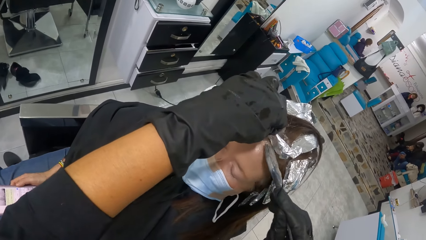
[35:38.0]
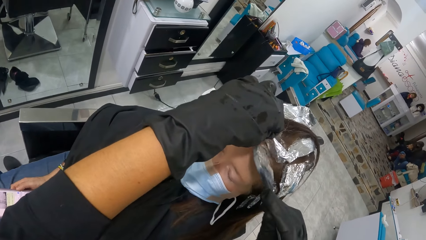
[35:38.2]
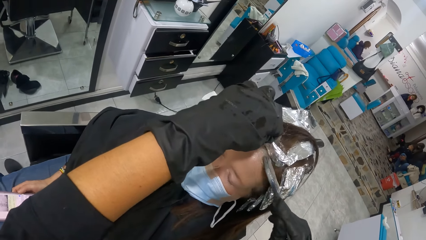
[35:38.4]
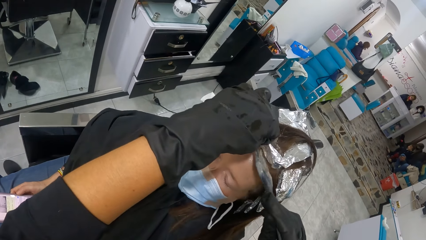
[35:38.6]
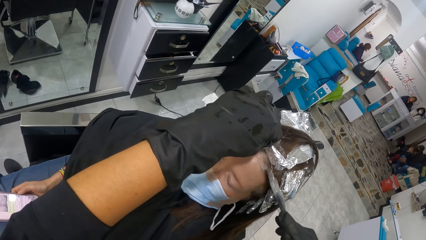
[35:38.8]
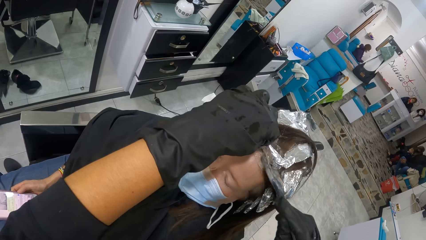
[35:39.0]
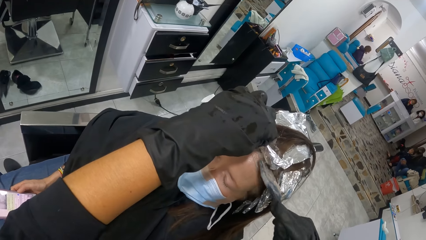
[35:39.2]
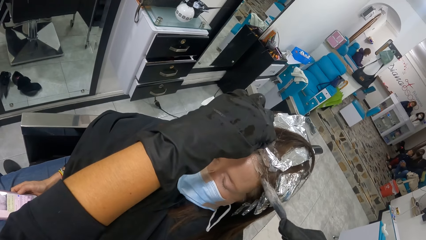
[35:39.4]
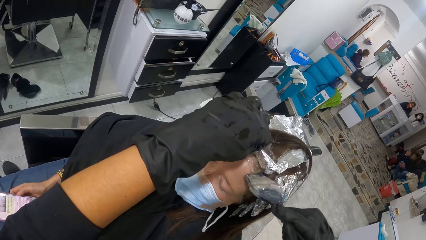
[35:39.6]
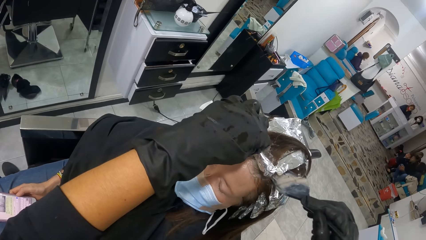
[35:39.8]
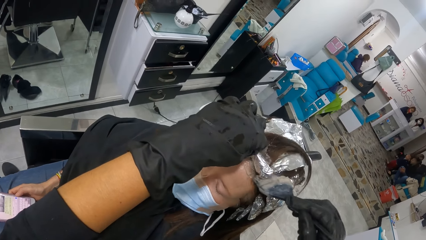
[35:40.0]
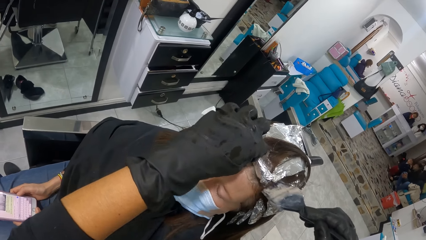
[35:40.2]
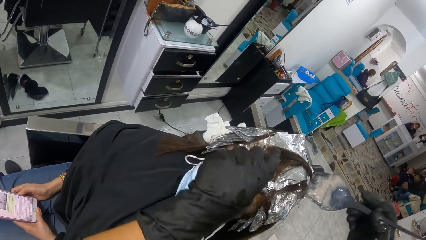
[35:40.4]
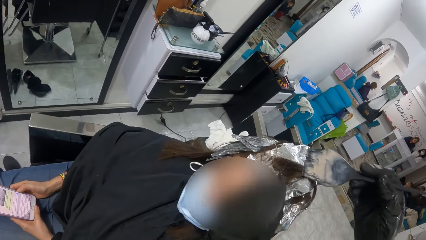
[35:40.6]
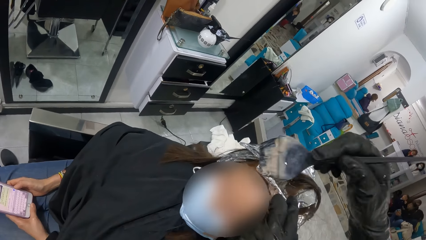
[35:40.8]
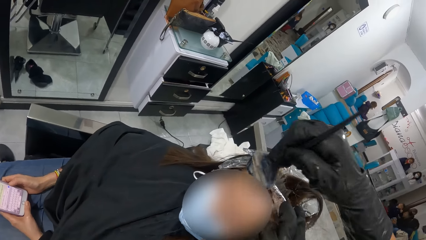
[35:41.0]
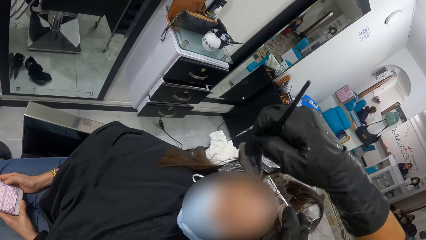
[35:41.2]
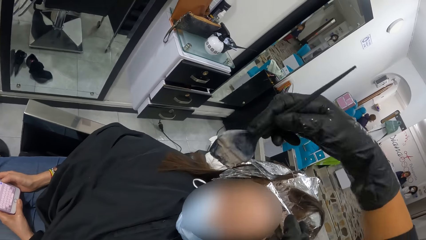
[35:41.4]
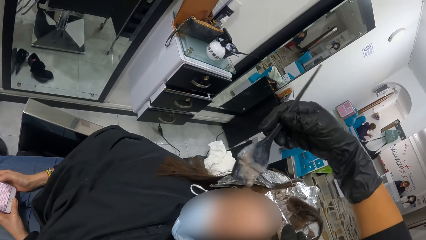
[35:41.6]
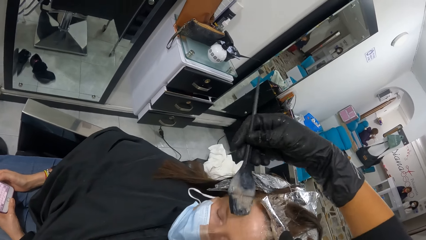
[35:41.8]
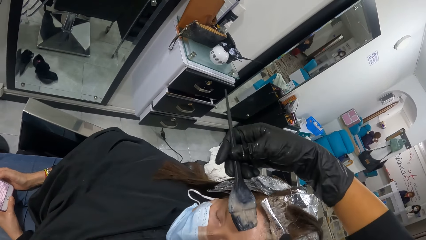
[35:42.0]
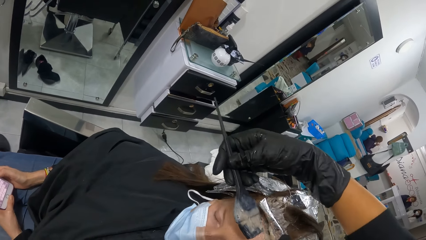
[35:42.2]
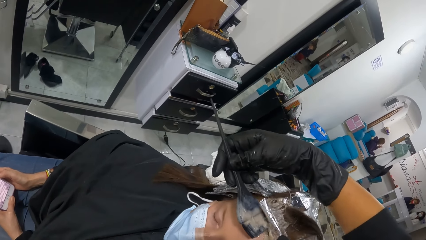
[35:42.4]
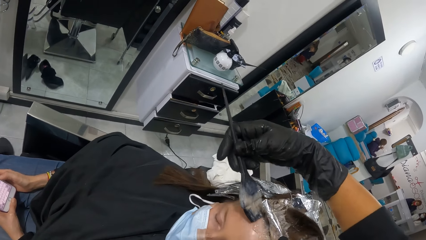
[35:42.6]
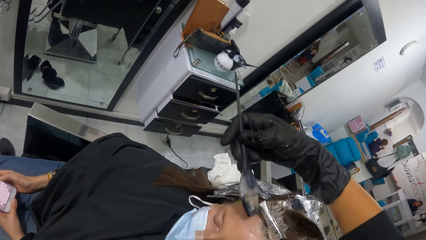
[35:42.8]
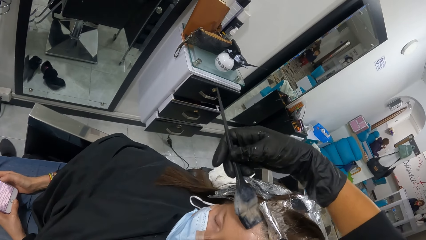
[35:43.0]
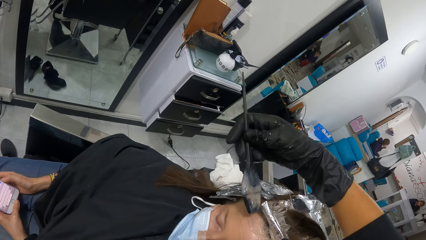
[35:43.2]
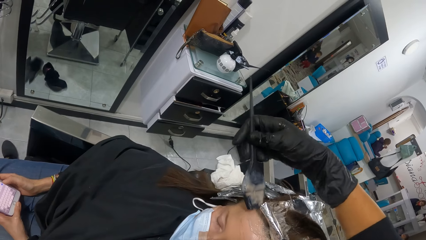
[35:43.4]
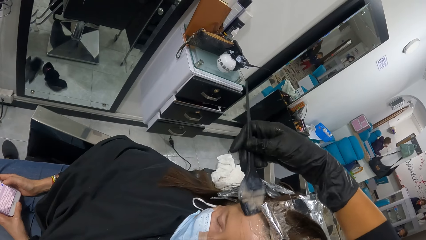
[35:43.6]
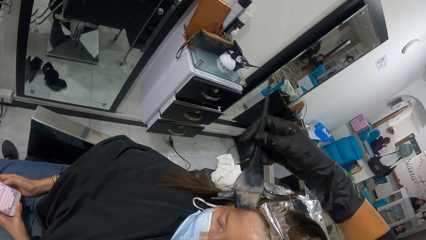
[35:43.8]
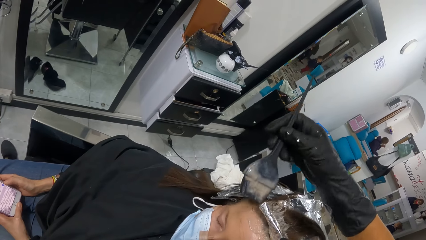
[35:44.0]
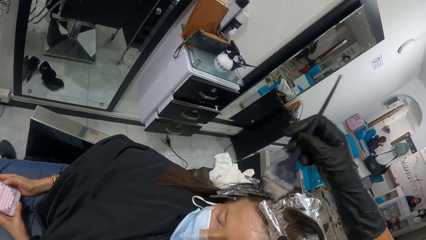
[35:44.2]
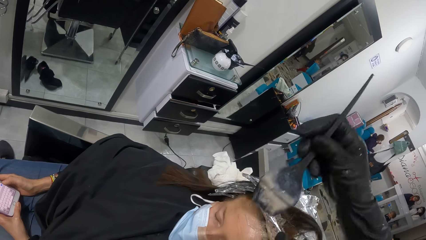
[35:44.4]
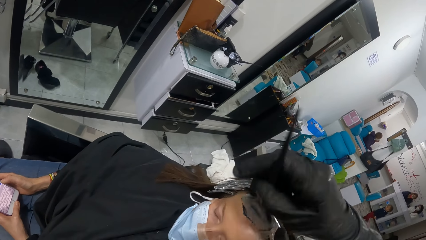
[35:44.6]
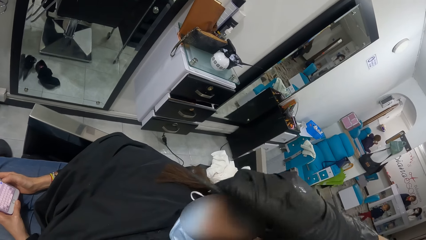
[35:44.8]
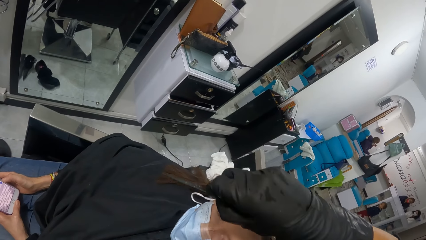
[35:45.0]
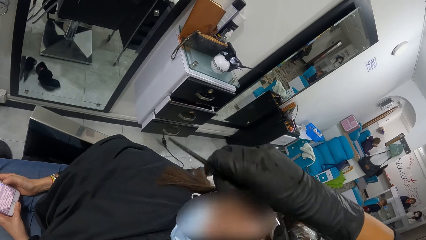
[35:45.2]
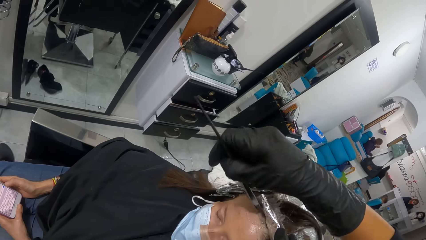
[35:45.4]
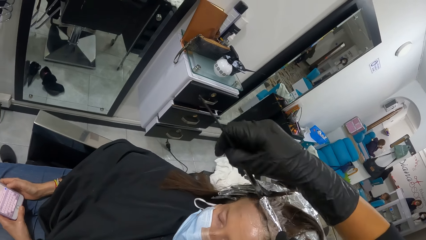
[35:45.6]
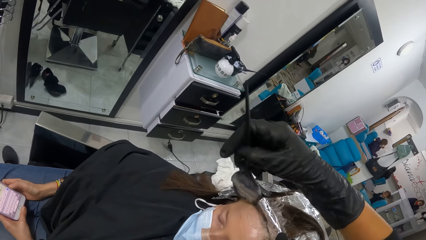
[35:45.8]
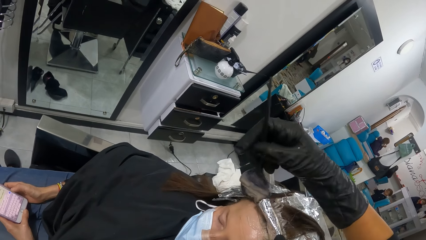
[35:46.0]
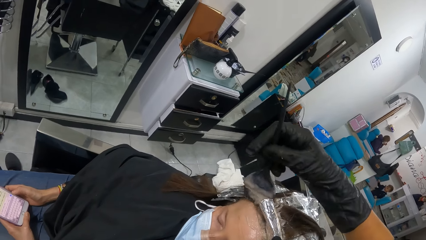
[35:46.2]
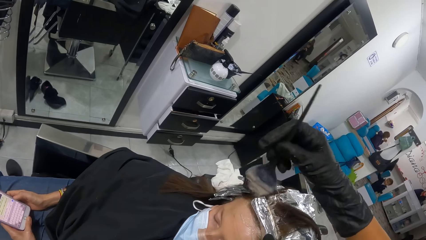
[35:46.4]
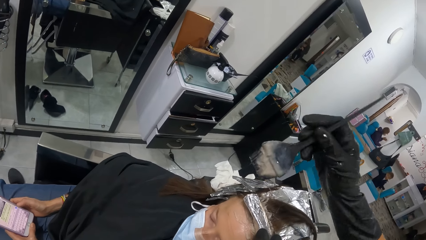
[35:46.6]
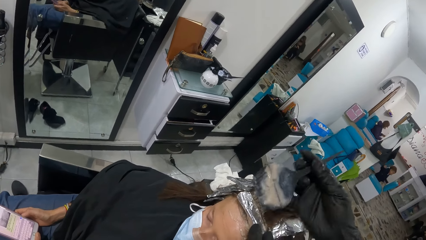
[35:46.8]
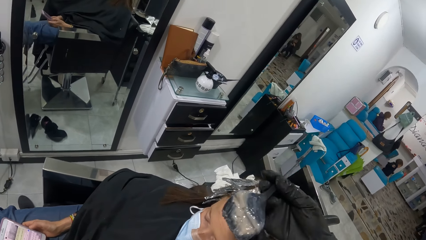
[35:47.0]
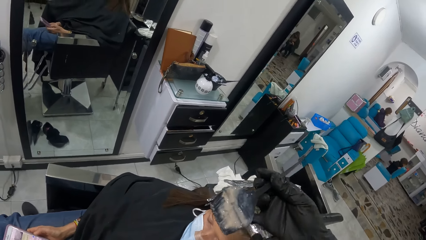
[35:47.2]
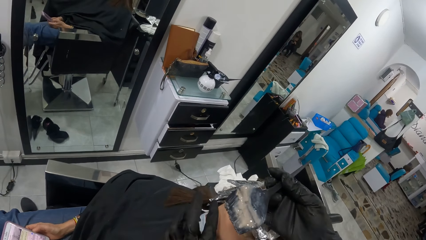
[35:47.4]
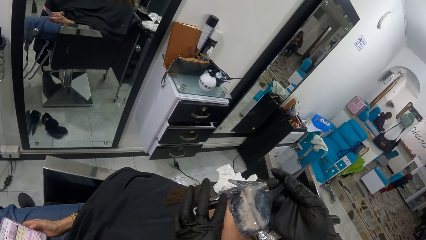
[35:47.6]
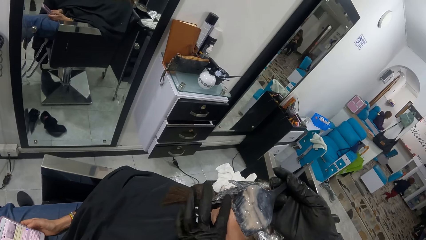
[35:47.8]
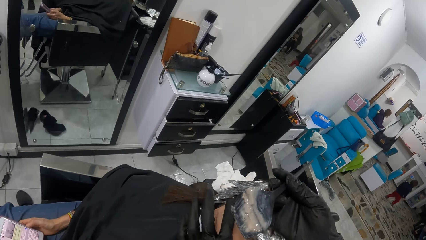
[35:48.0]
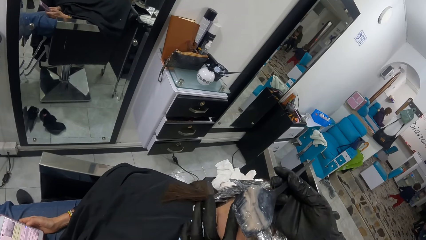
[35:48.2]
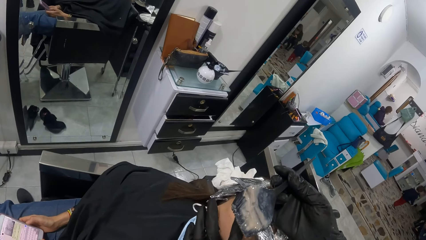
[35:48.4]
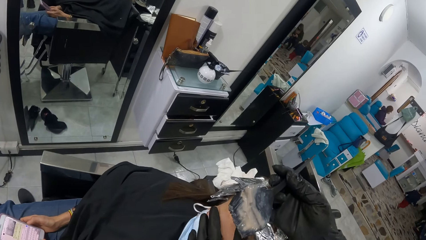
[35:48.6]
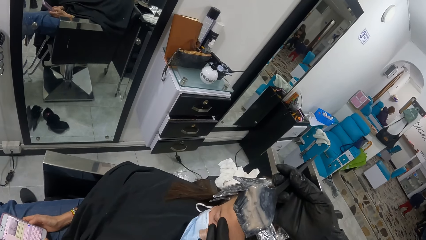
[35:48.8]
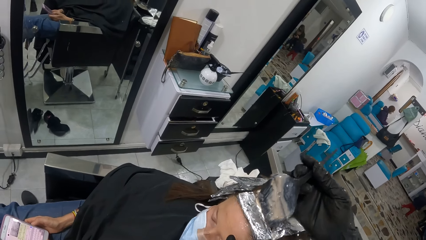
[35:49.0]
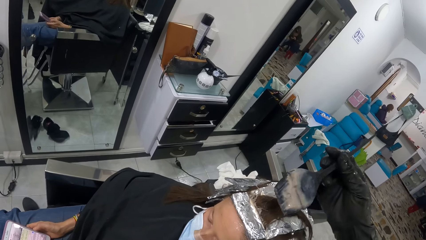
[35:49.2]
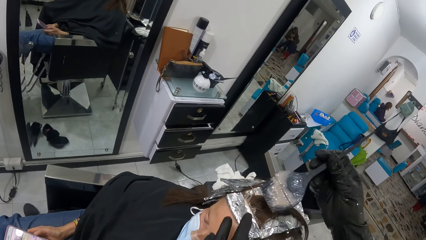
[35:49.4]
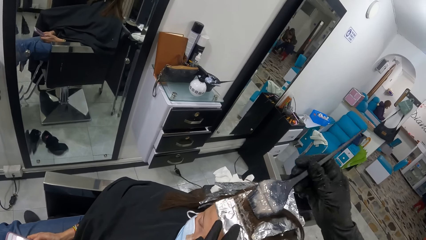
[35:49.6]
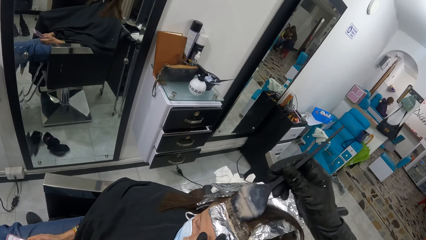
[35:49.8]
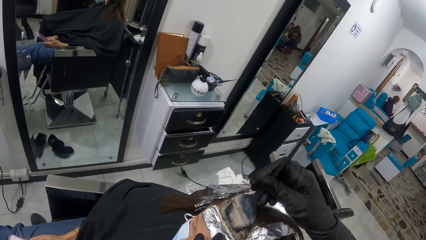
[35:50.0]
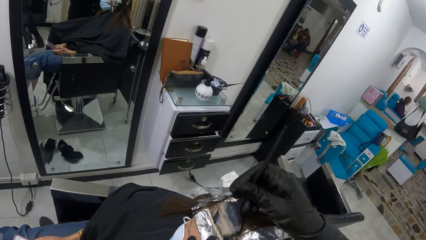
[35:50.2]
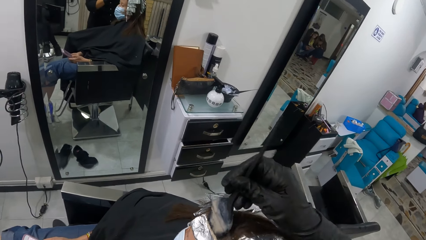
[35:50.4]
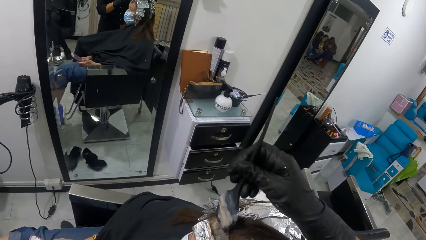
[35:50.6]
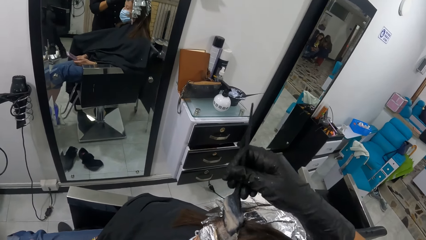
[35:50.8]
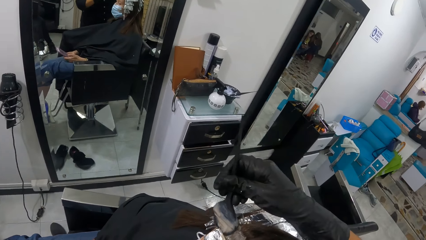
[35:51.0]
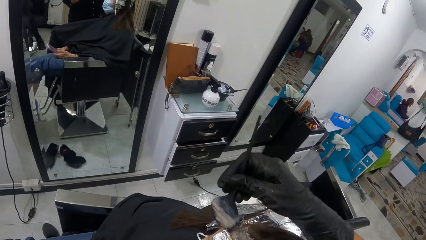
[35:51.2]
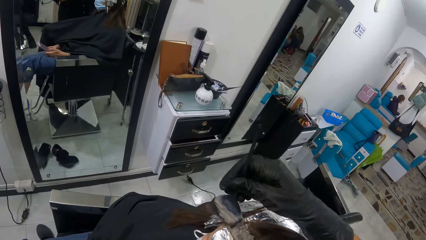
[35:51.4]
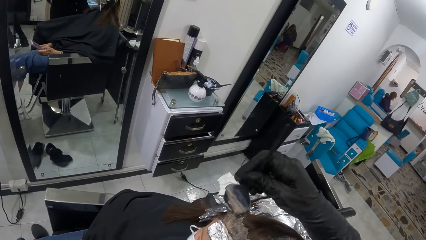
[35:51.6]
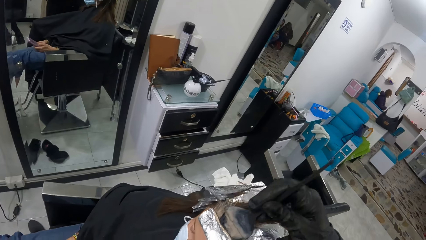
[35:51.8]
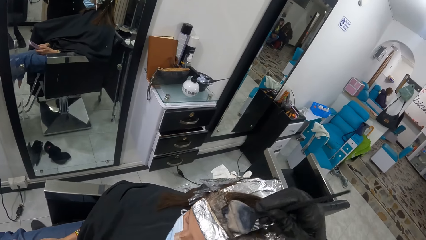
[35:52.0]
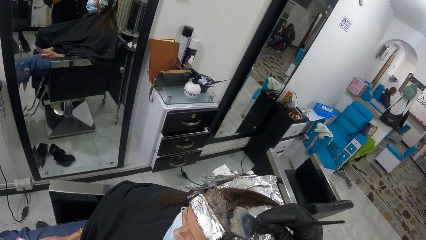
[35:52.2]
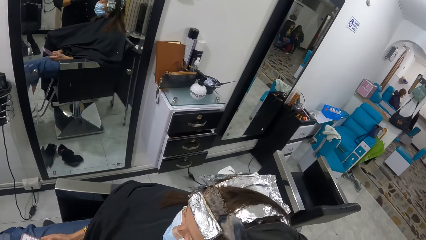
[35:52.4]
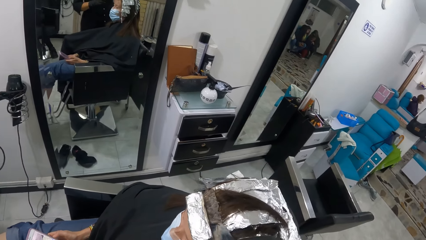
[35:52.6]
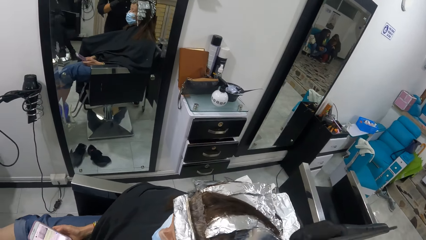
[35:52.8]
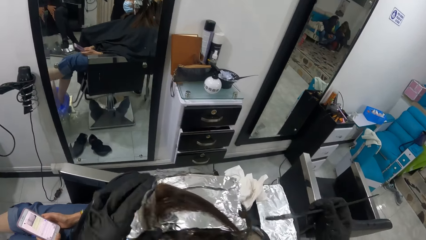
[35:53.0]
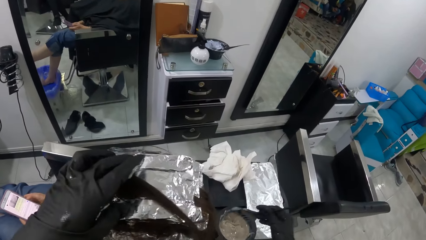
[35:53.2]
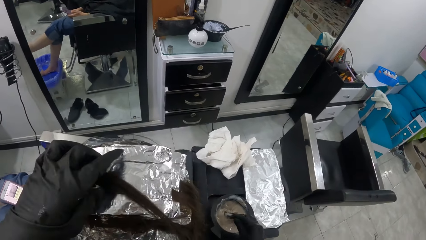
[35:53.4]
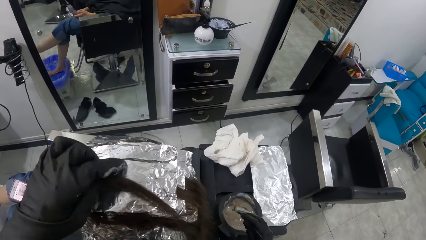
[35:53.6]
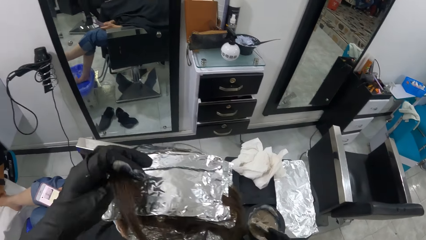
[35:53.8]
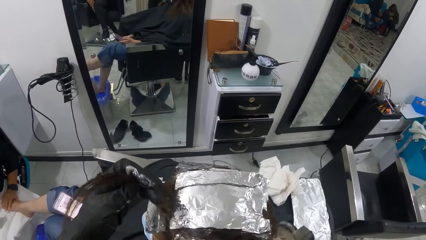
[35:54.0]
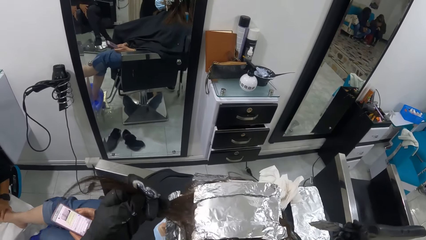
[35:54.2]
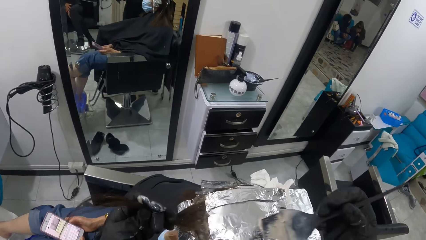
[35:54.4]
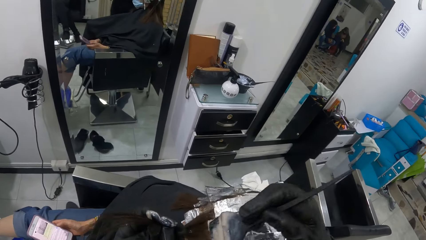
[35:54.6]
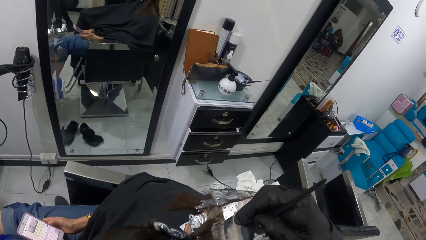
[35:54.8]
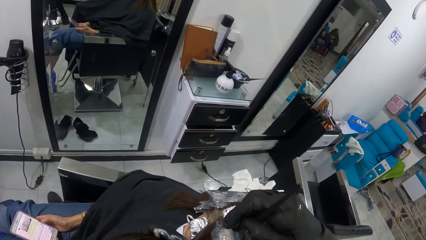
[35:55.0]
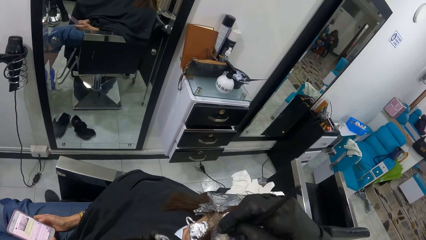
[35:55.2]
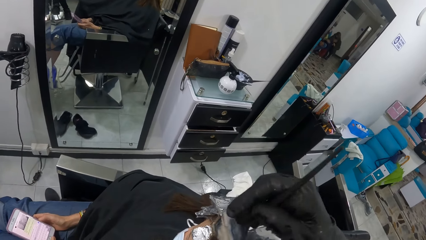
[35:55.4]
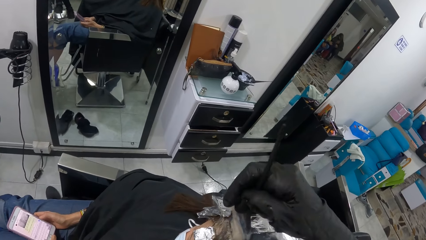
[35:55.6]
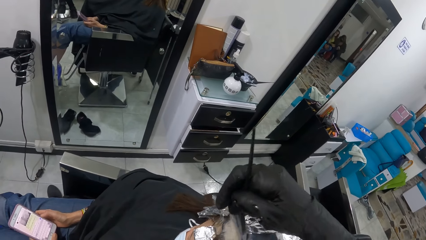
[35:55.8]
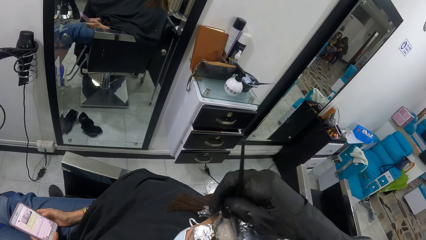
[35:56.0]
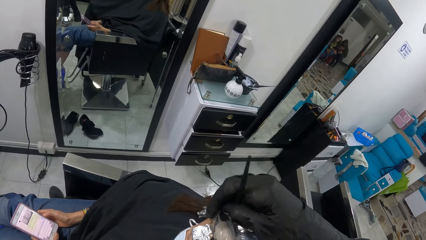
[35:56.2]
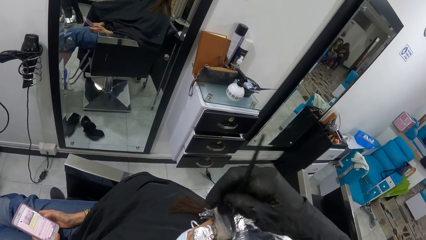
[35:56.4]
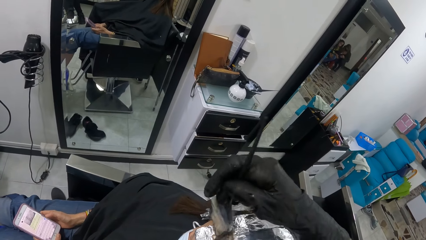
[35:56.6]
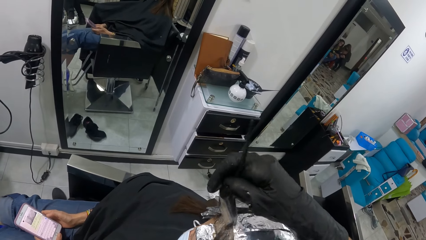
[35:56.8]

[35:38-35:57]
The camera wearer holds the foil on the head of the woman with her right hand. She wipes the forehead of the woman with her left hand. She applies the mixture of hair lotion cream and colour gel to the hair of the woman with the brush. She takes some mixture of hair lotion cream and colour gel from the bowl with the brush and lifts the hair of the woman with her left hand. She applies the mixture of hair lotion cream and colour gel to the hair of the woman with the brush.
